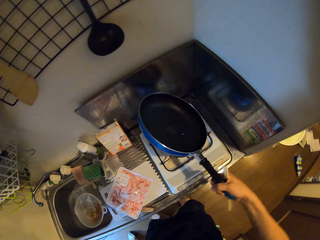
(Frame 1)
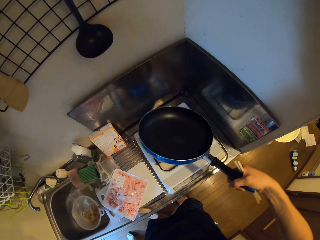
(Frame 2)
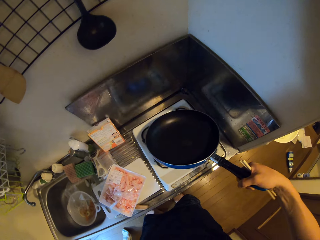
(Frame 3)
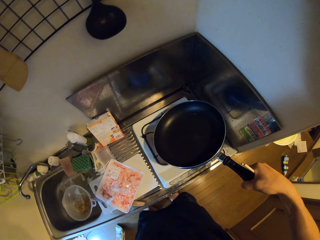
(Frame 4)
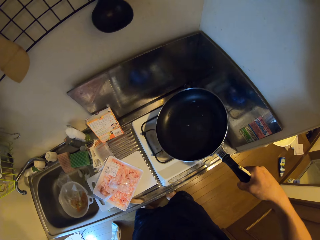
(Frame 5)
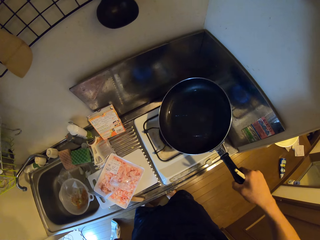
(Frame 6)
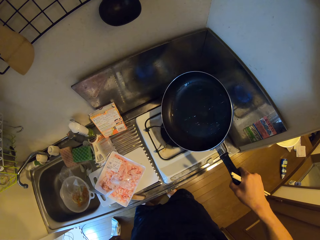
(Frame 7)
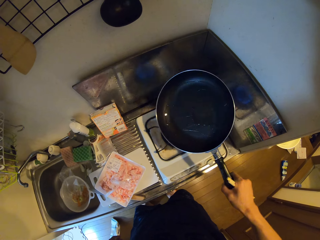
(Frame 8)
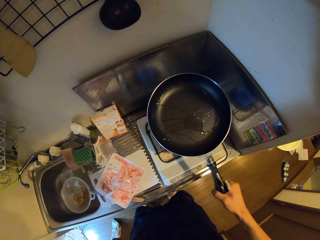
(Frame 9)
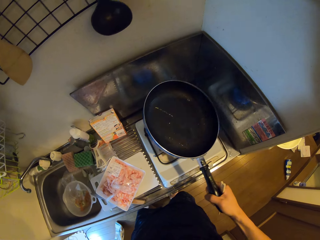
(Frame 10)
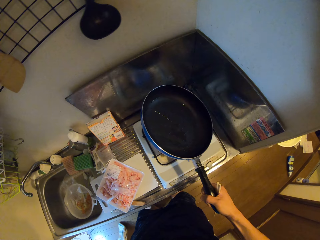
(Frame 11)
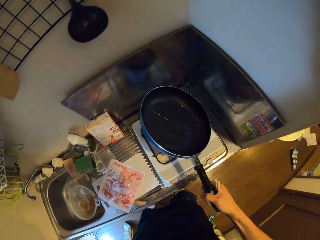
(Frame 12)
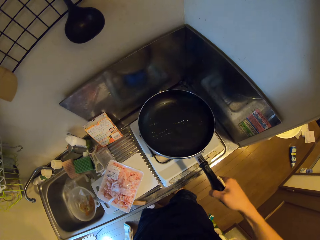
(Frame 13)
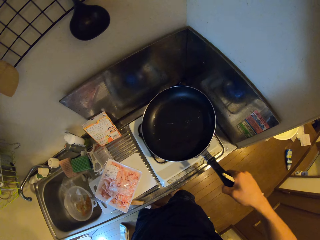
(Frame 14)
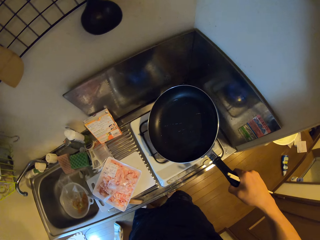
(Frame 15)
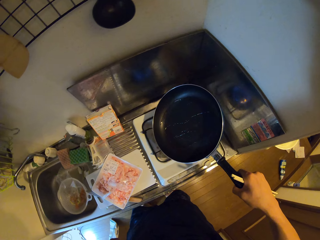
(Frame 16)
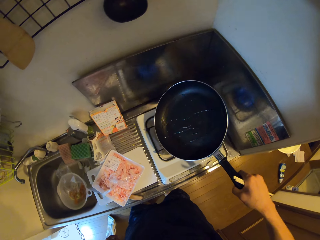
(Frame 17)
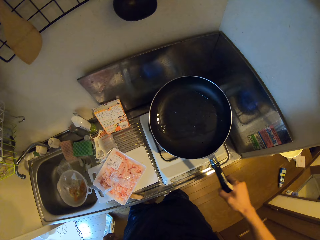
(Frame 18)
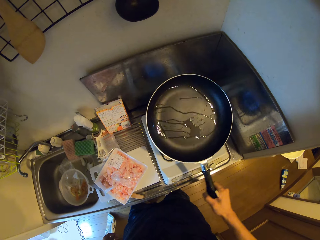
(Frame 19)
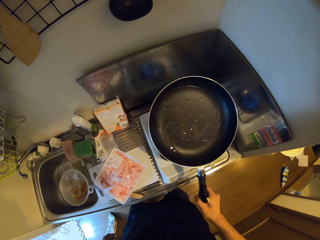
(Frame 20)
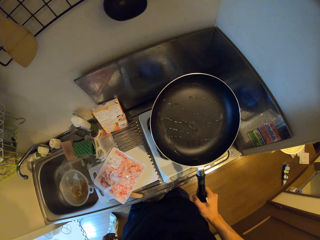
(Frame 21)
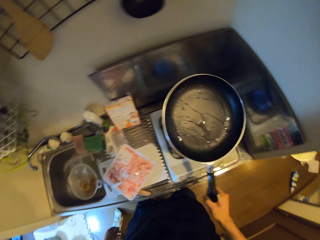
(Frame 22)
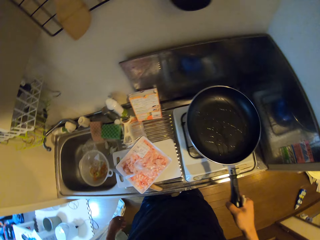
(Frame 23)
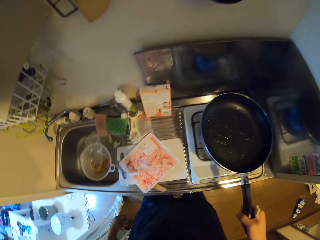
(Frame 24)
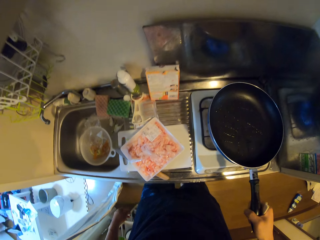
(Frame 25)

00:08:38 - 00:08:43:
The camera wearer lifts up the frying pan. They tilt the frying pan.

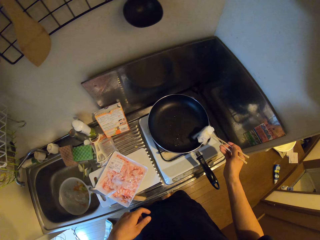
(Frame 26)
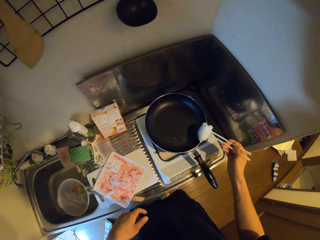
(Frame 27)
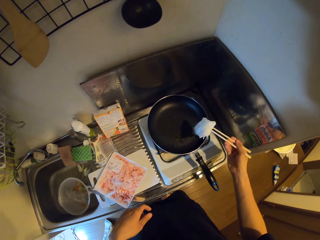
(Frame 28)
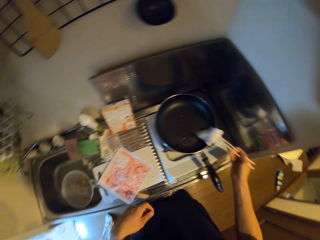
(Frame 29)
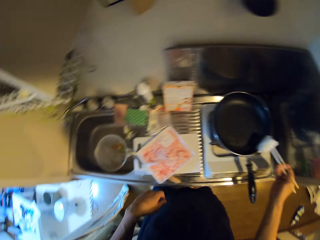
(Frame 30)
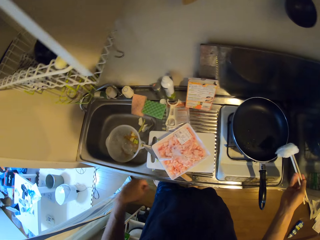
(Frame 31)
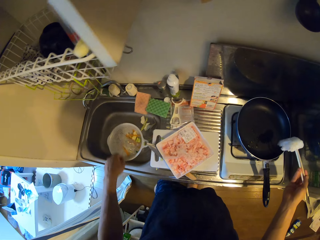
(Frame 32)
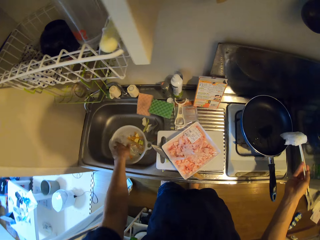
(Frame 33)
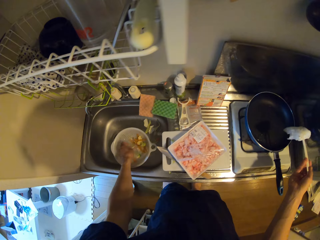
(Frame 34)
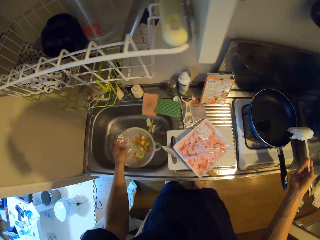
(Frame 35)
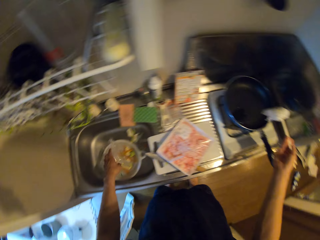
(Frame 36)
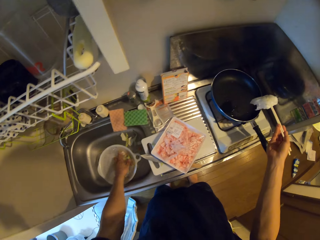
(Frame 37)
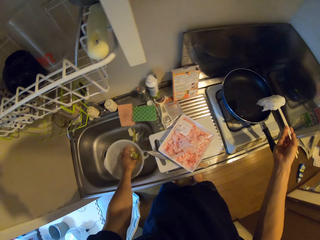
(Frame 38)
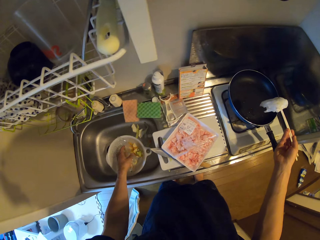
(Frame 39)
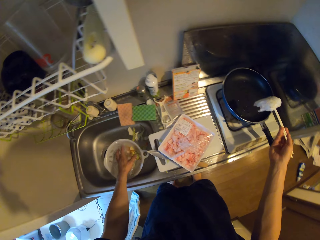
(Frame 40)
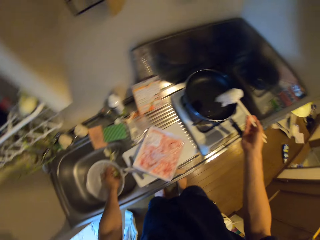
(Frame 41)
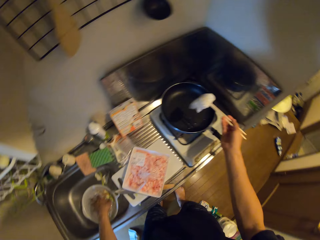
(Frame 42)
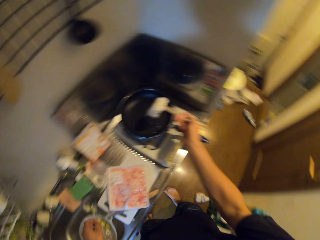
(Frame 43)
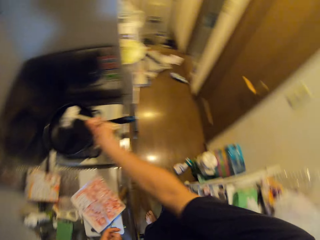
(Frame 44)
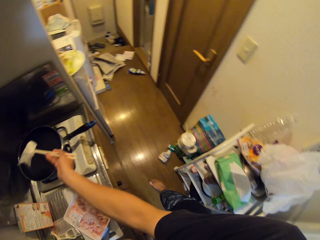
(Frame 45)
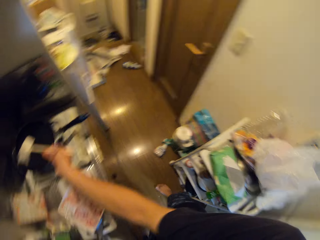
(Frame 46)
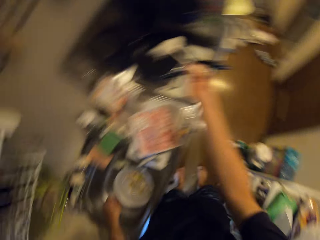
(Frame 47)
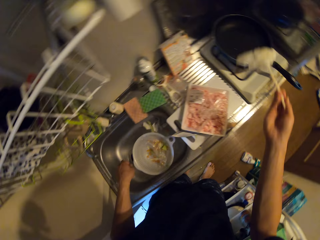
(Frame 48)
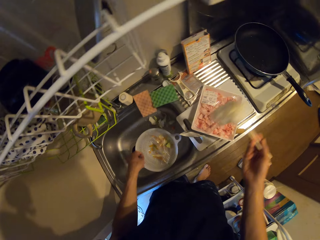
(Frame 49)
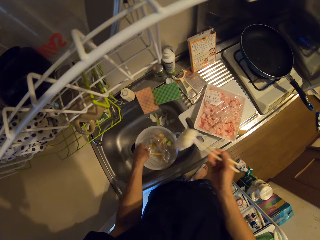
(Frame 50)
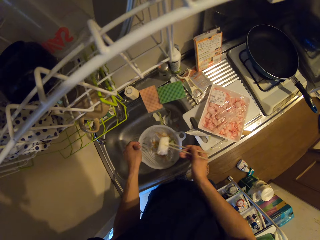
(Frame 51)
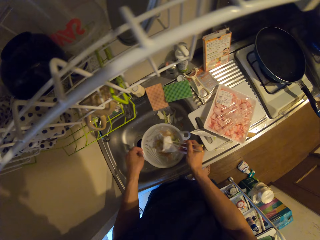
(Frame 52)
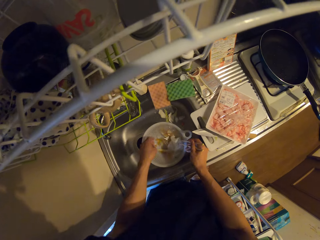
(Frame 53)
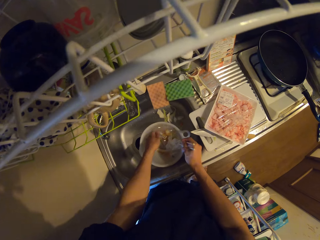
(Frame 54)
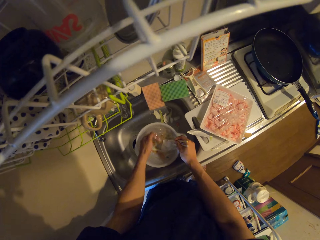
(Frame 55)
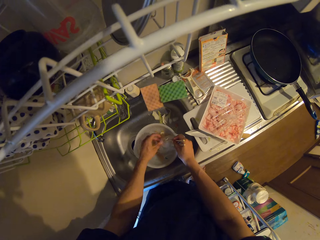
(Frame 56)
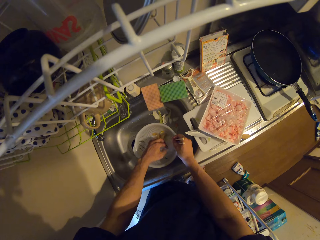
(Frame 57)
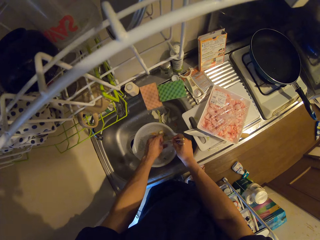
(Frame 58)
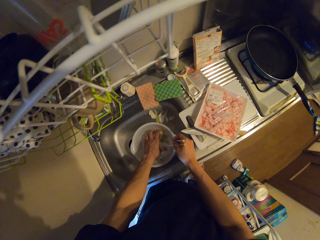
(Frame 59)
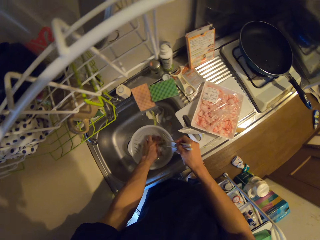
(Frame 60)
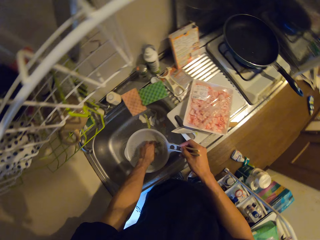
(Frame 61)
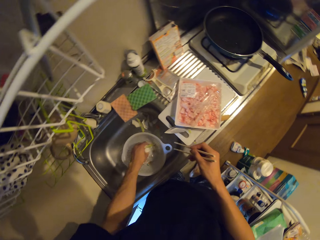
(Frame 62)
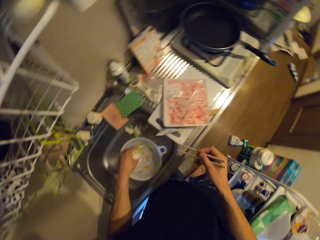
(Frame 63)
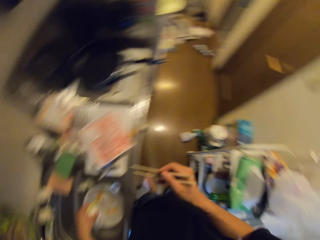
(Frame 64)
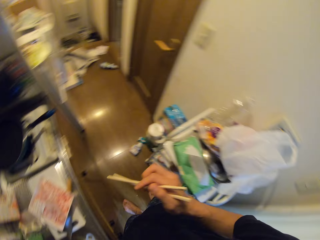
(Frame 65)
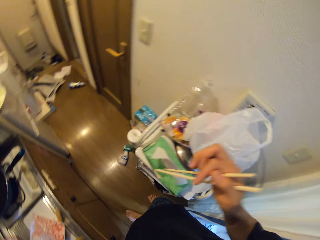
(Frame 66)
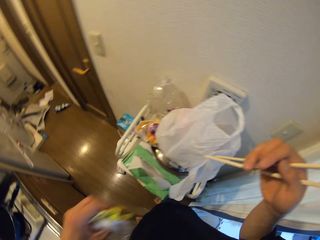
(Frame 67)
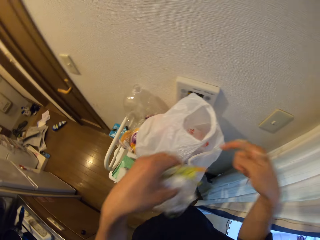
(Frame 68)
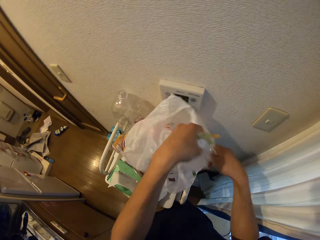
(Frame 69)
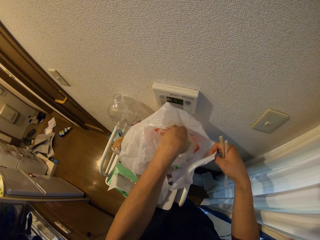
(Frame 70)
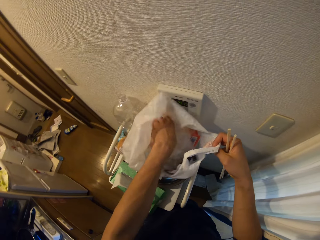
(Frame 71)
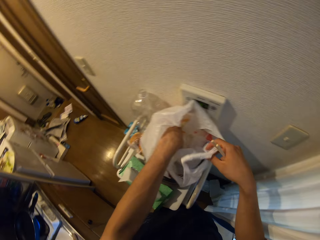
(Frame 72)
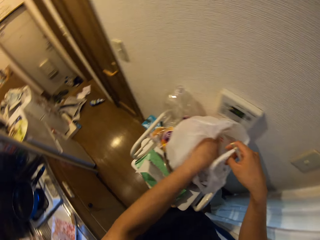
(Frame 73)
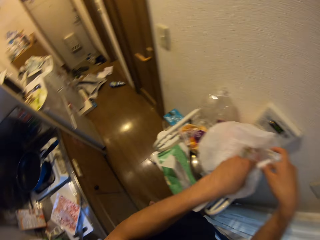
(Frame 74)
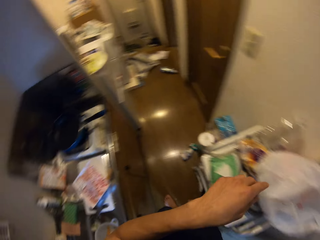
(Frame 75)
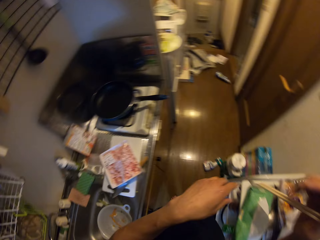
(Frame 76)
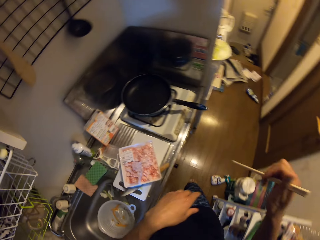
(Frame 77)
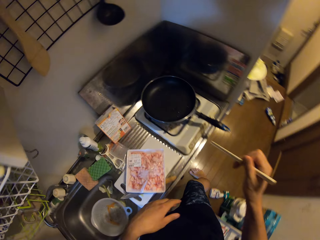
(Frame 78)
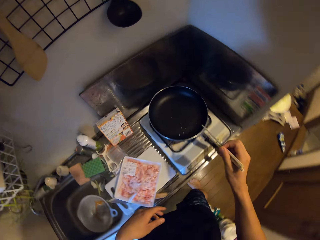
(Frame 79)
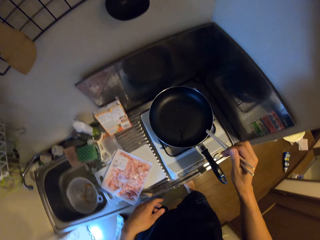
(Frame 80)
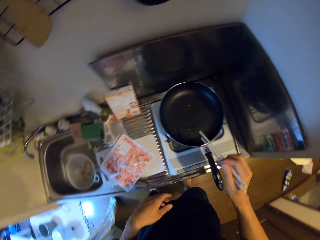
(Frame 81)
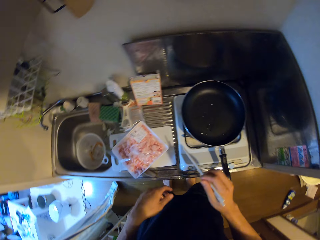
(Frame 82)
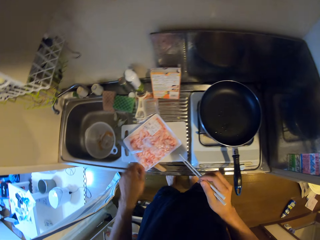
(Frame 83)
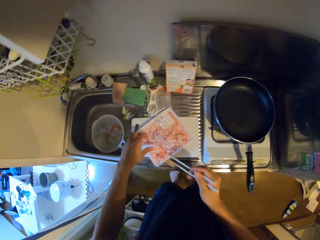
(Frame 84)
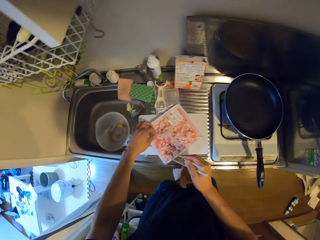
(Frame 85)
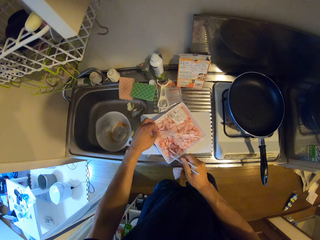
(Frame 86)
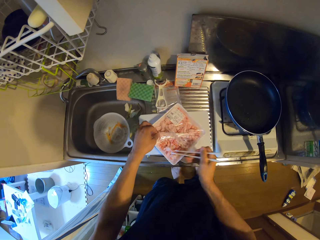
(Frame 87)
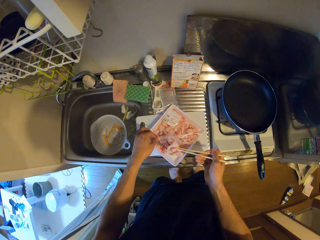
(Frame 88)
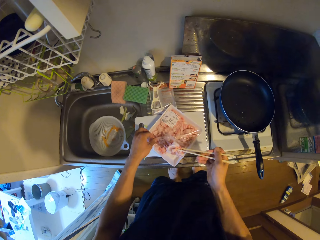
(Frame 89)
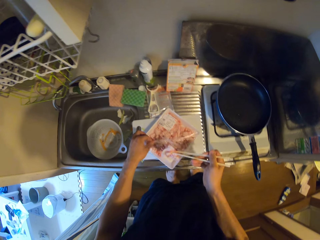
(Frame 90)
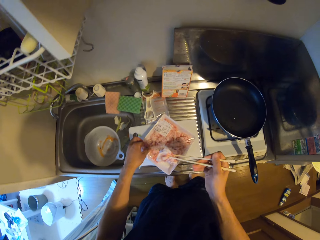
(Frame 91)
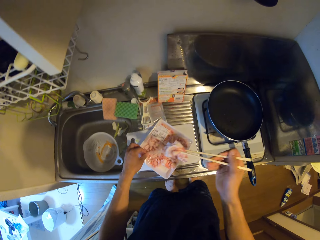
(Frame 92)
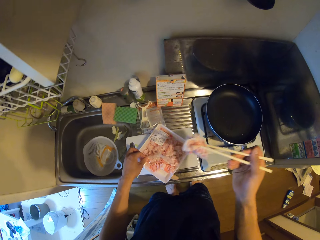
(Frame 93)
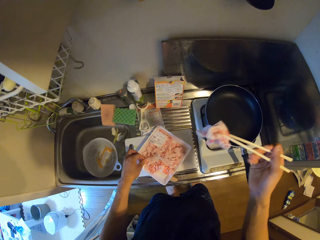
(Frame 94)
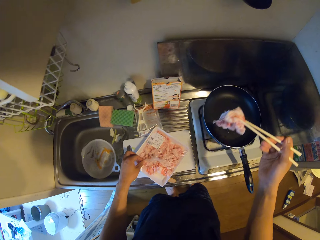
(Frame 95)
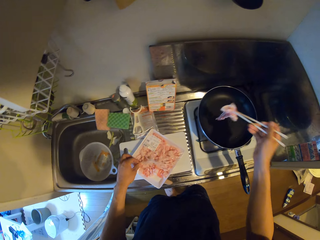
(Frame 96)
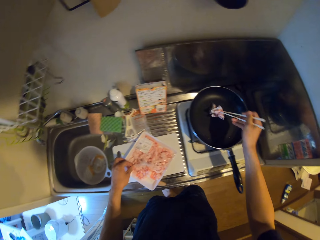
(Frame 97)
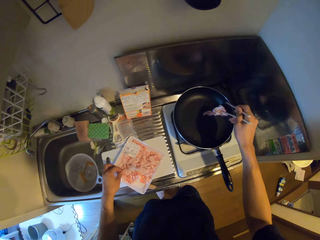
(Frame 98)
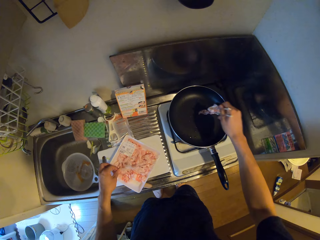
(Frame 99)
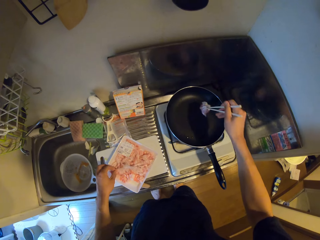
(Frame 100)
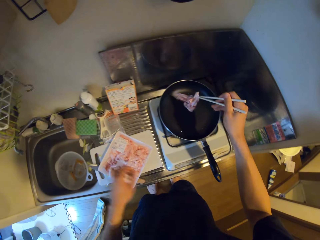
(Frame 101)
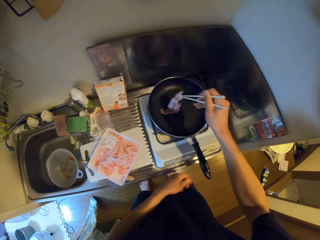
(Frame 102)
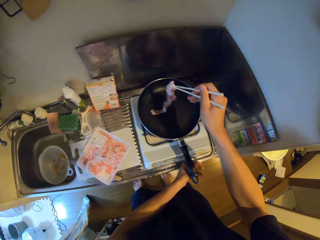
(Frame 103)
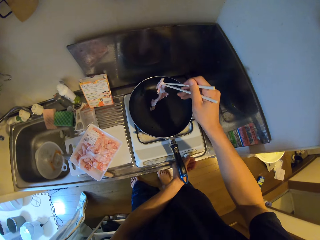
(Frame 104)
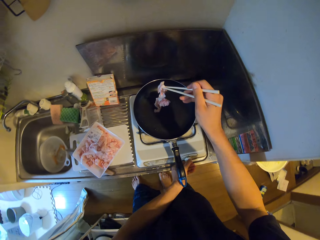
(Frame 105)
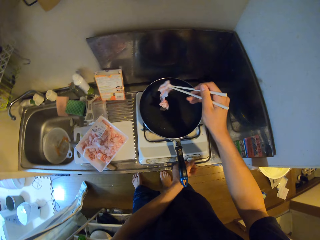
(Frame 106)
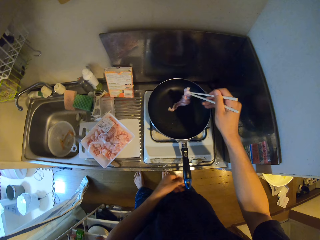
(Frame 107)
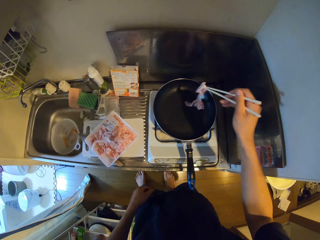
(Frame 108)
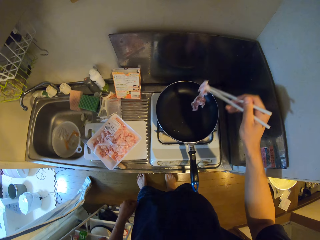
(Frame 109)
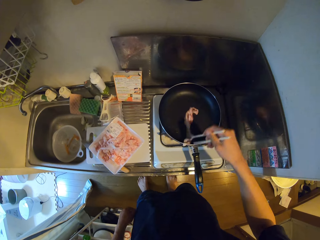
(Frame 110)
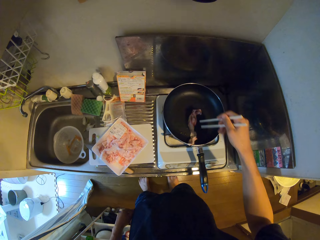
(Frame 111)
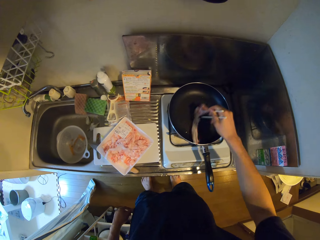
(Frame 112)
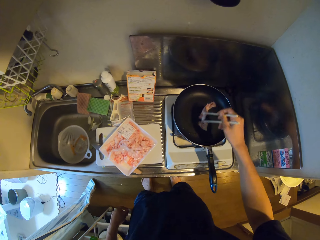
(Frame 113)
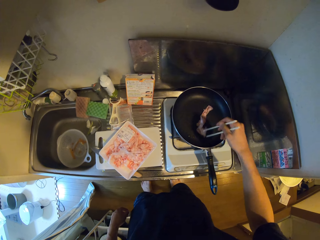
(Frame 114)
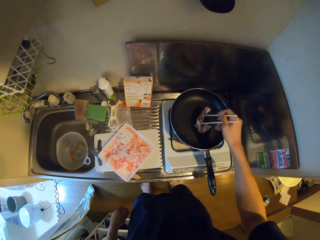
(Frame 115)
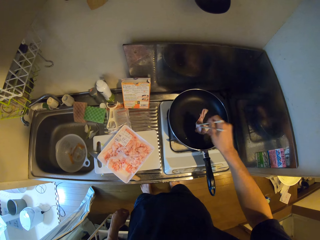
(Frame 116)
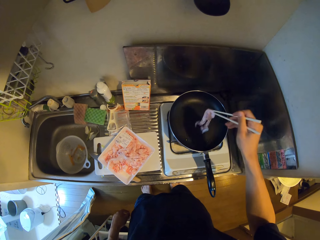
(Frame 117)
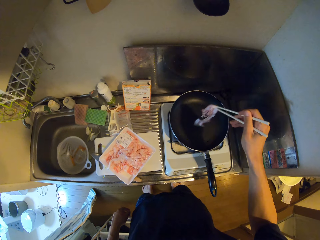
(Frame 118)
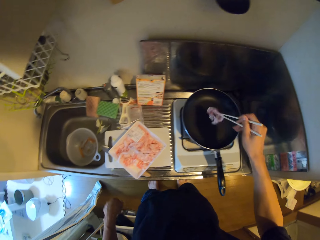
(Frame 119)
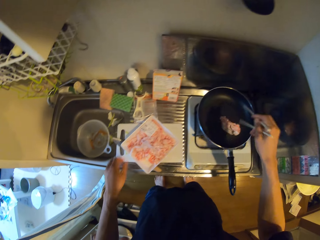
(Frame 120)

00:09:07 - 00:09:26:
The camera wearer adjusts a nylon inside the sink. They put the paper wipes inside the nylon. They pack the wipe and vegetables in the sieve inside the nylon. They move around a kitchen. They put the nylon inside another nylon. They put a piece of paper in a dust bin. They move around the kitchen. They scoop a piece of meat from a storage can or pack with chopsticks. They put the piece of meat on a pan with chopsticks. They adjust heat on a gas cooker. They stir the piece of meat on the pan with chopsticks.
